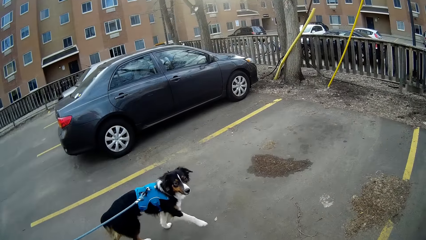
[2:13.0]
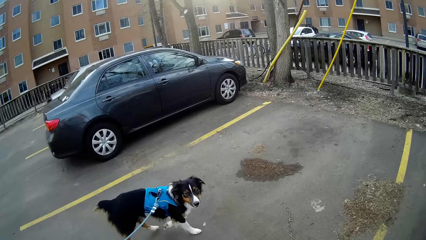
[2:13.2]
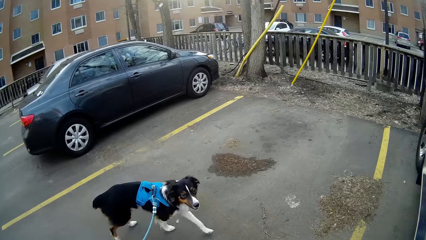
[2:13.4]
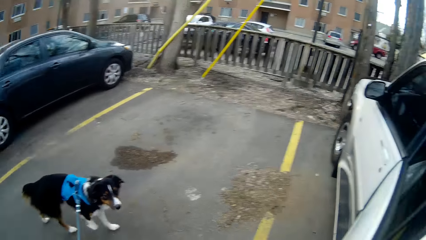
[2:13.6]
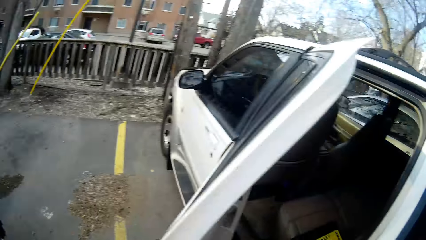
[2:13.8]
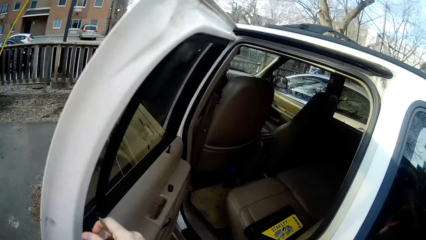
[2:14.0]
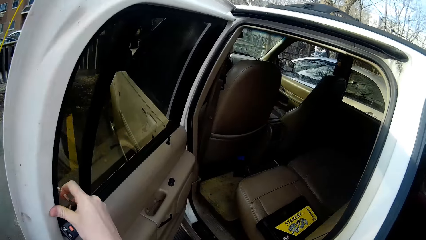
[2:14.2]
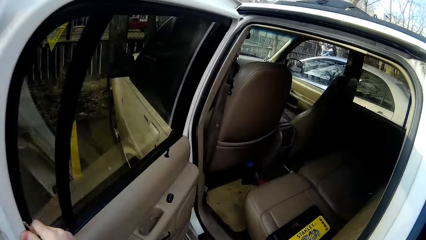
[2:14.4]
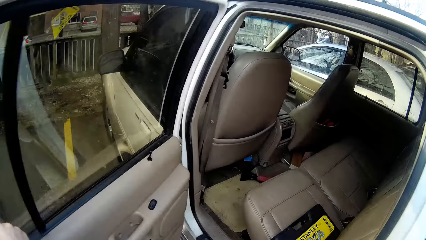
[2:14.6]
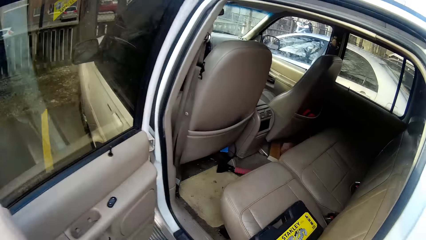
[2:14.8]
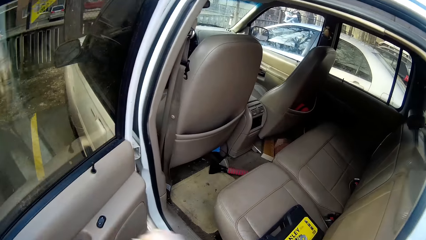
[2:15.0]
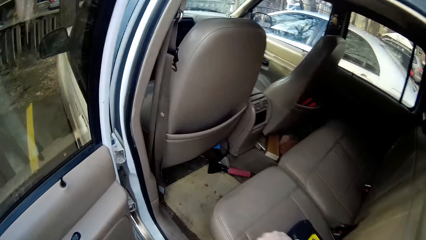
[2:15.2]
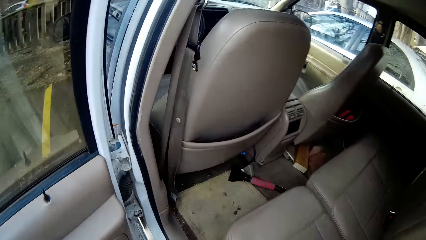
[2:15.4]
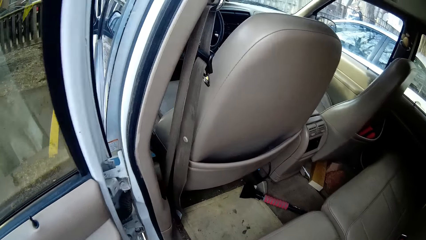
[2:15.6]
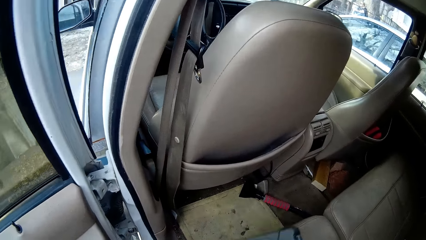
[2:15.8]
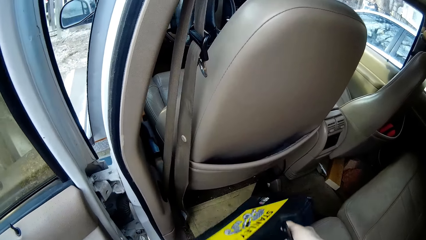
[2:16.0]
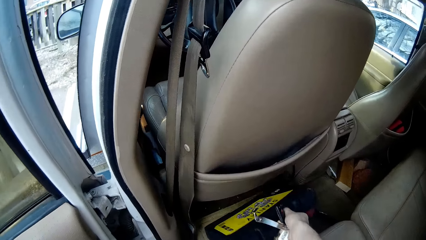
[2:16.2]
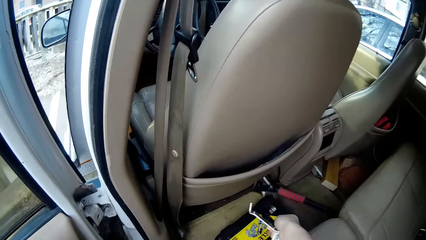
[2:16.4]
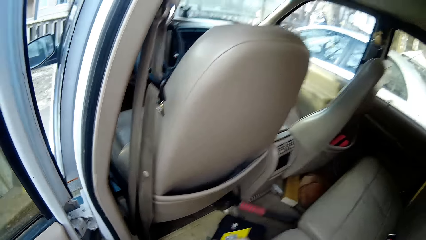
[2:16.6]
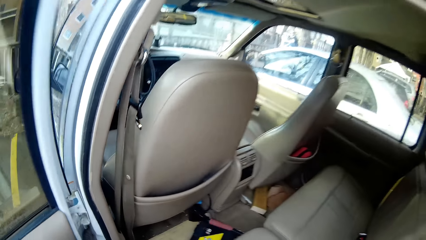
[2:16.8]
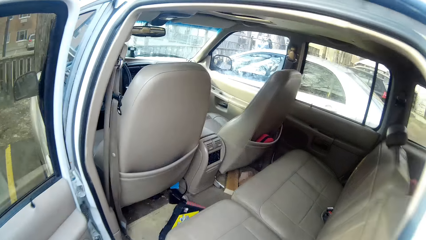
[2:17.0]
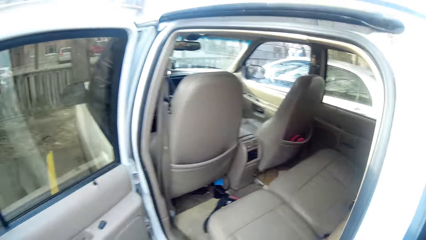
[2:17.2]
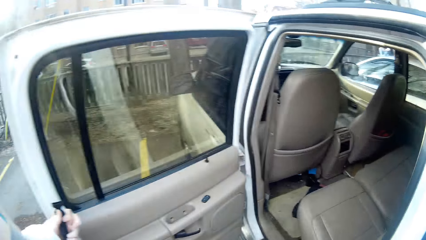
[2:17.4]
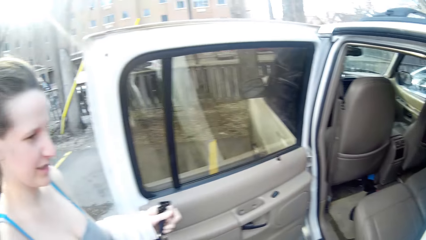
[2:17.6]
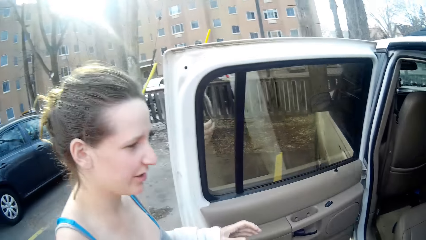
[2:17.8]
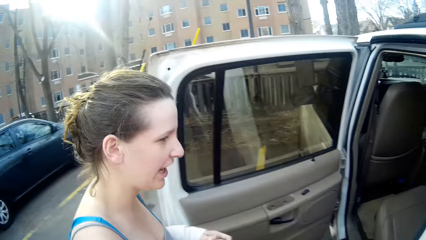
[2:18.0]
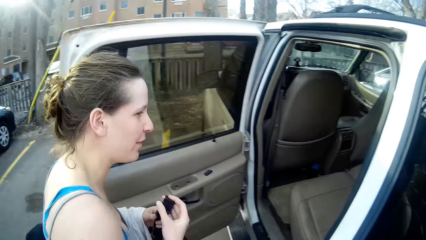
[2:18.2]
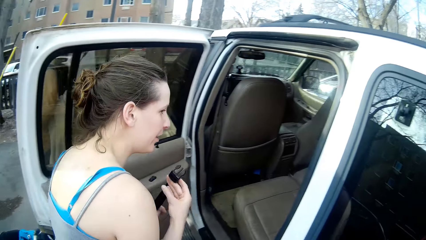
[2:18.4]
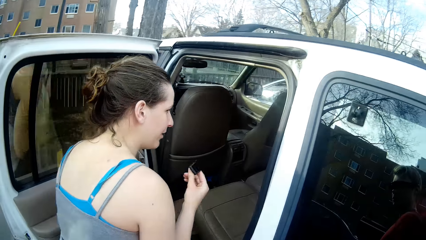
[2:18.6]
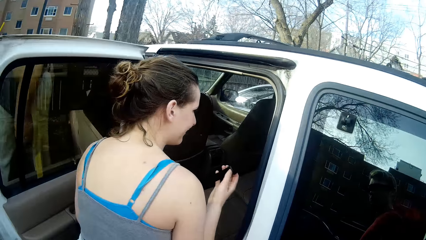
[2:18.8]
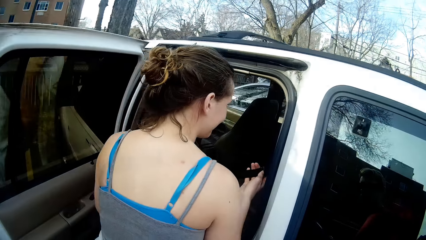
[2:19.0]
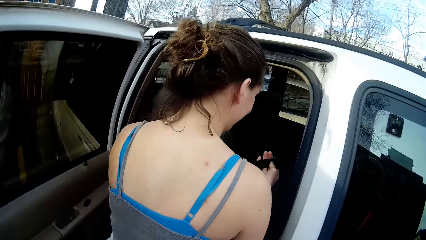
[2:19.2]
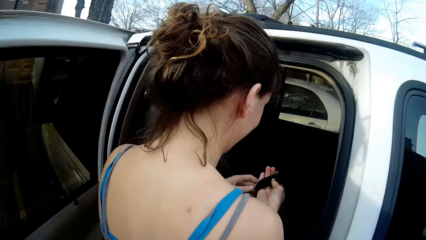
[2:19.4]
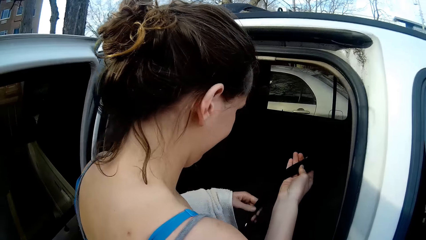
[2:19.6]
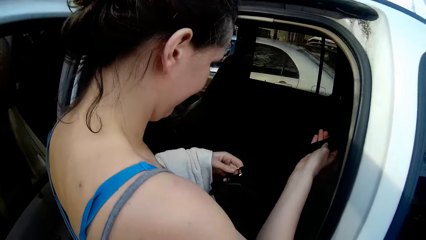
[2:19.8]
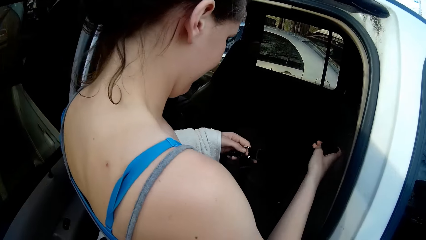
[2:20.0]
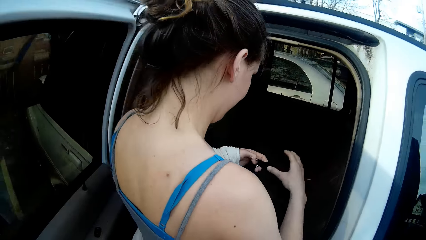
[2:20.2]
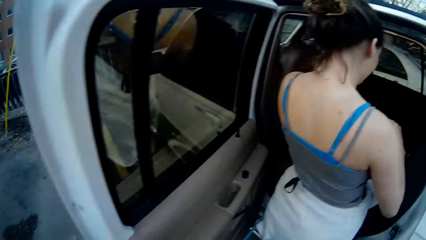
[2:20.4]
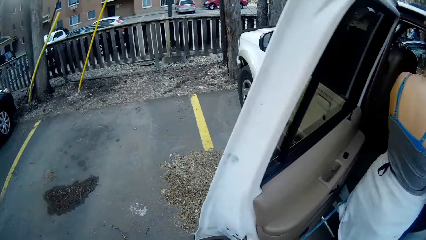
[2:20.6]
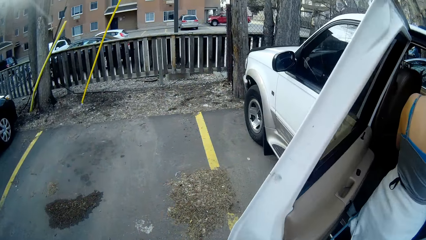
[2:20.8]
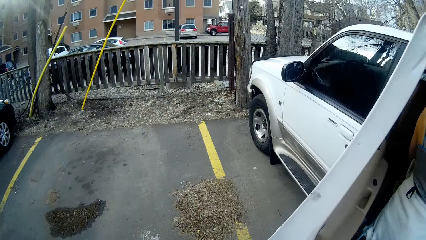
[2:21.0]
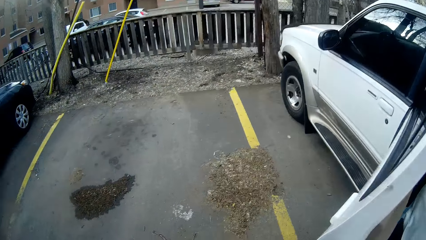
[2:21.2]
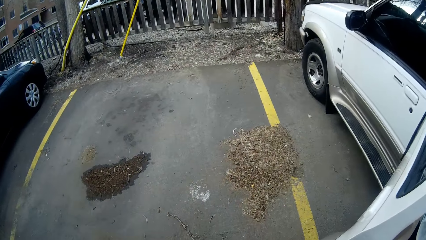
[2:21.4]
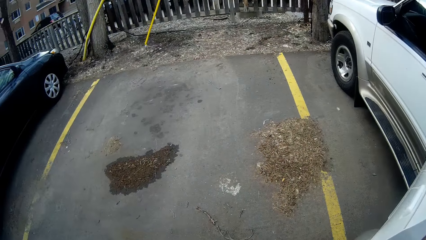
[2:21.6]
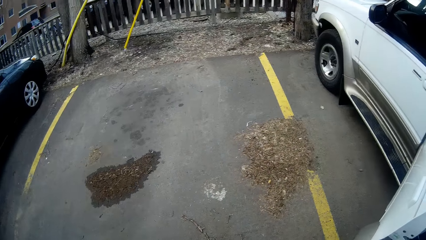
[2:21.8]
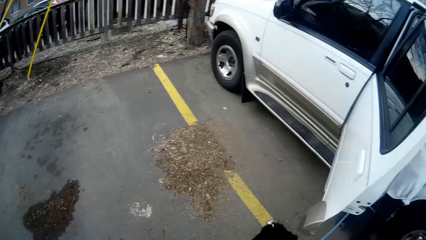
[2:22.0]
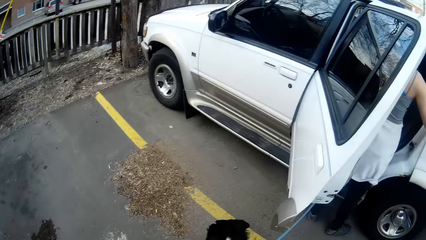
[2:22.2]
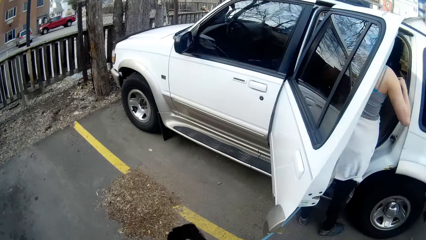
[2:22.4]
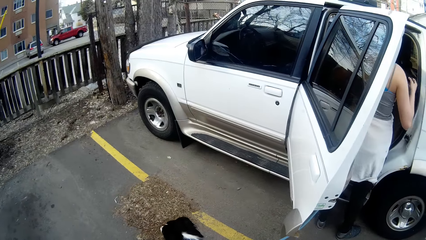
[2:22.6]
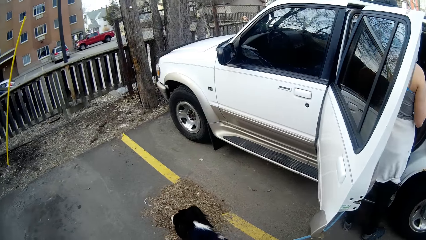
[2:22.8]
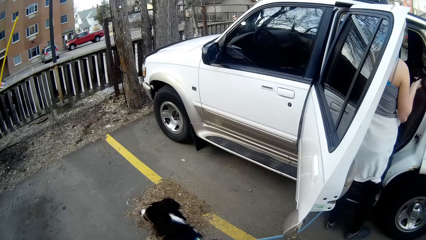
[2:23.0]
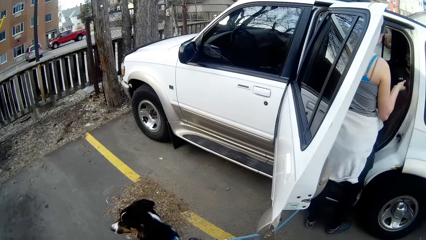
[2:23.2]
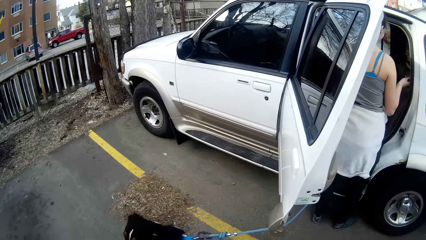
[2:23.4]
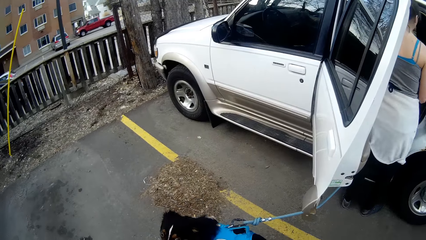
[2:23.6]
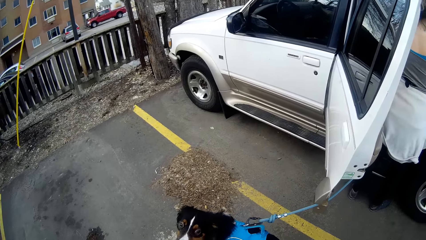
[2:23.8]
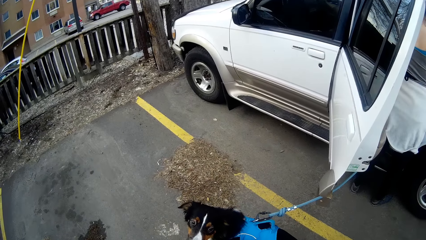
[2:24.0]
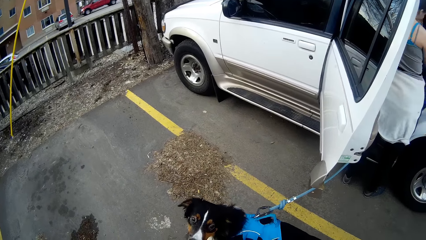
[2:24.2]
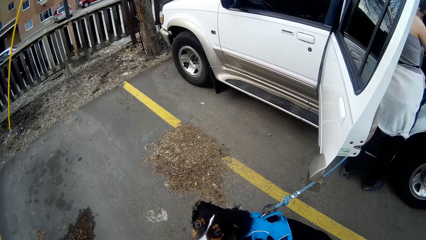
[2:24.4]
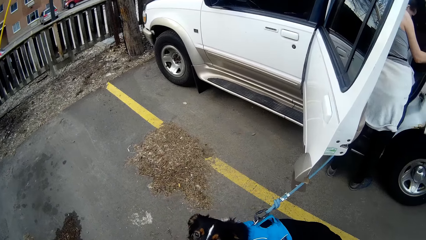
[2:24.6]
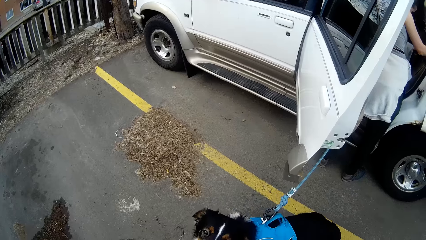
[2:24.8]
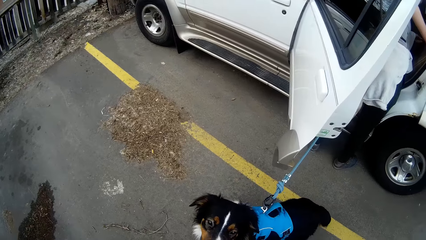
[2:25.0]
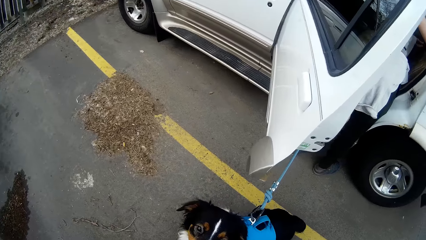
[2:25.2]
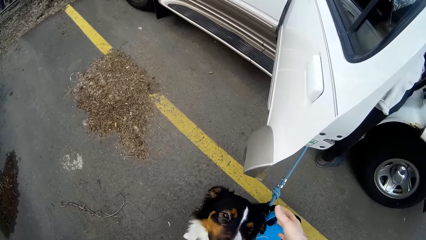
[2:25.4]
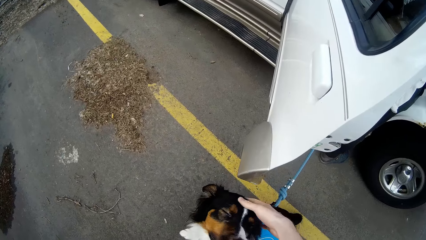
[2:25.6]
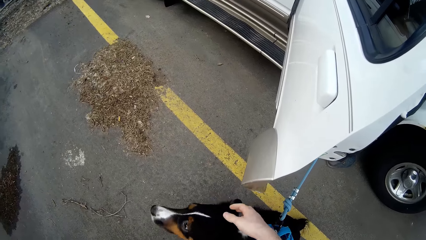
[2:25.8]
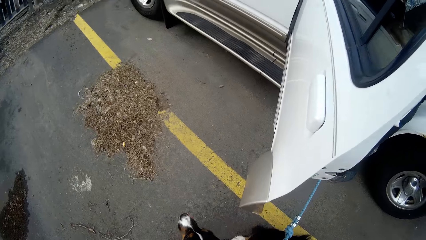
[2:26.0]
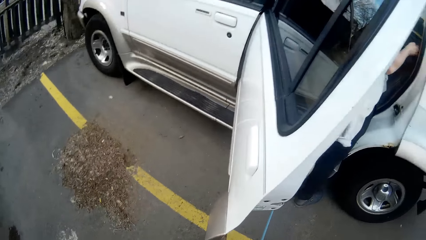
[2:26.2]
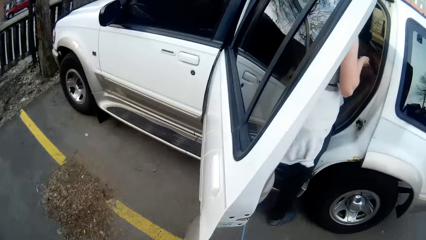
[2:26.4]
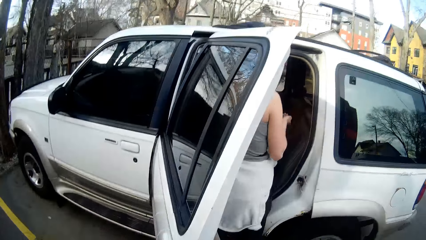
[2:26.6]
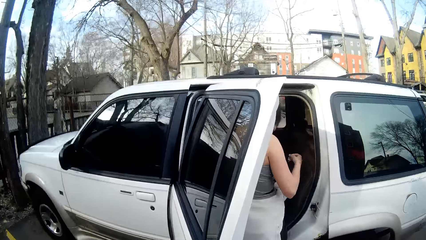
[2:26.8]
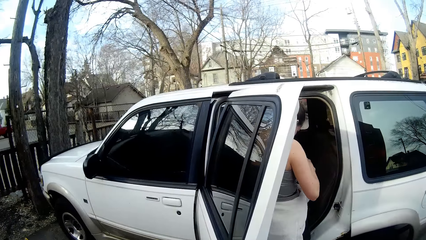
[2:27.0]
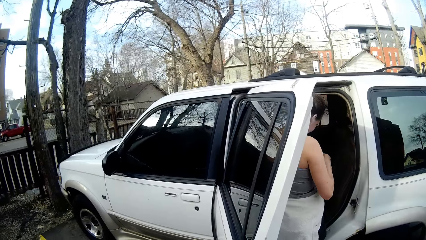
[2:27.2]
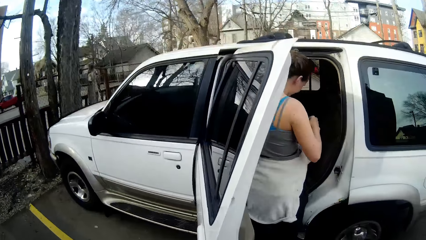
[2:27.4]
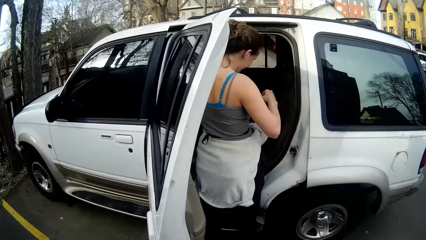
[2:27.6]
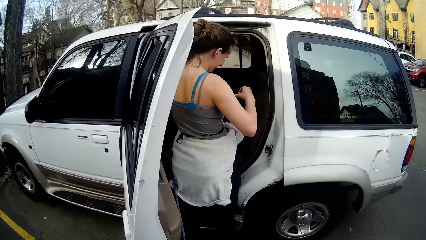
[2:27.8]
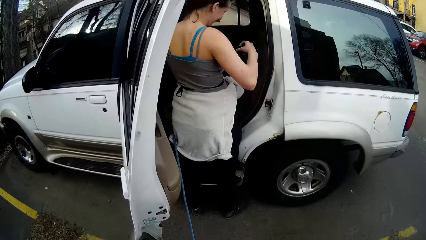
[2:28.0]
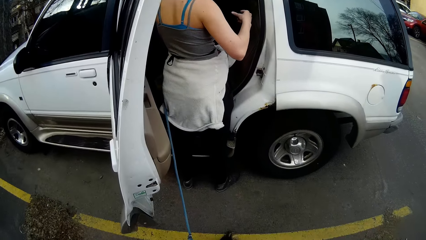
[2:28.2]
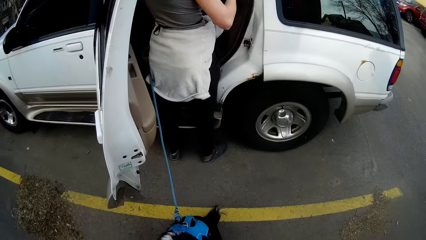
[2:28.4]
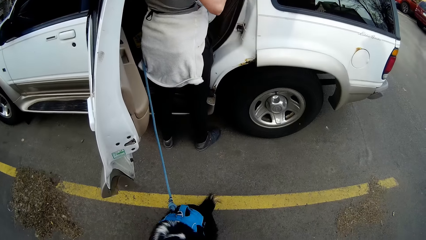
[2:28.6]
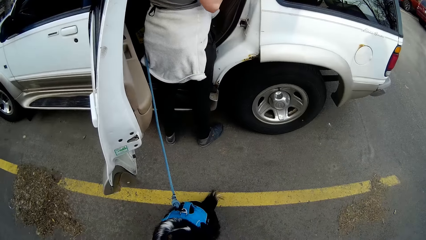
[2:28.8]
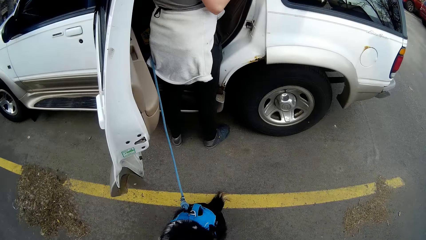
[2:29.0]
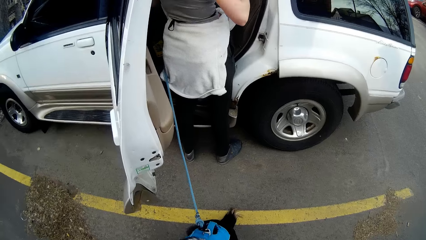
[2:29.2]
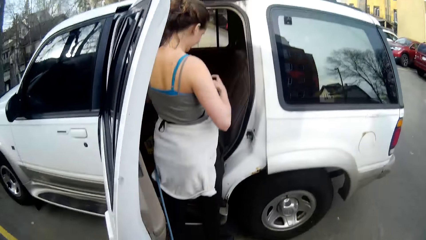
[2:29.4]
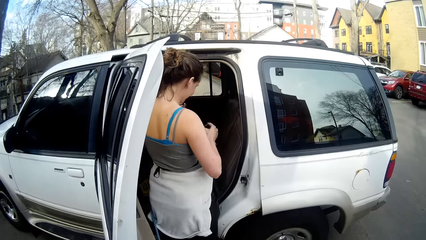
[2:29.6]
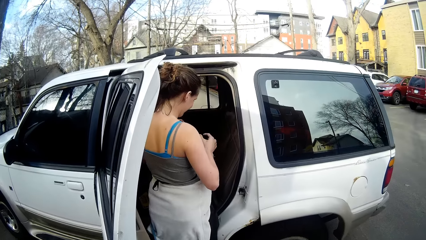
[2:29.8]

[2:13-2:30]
The camera wearer opens the door of the car. They place a safety box in the car. They move back from the car. A woman moves toward the car. The woman adjusts the leash. The camera wearer looks around. They touch the dog. They hold the dog on the head. They stare around. The woman adjusts the leash.
